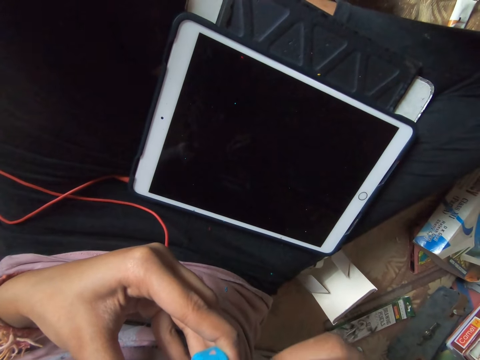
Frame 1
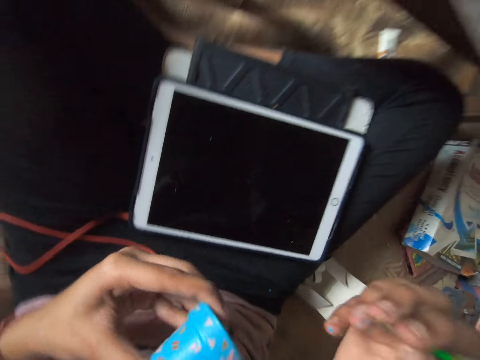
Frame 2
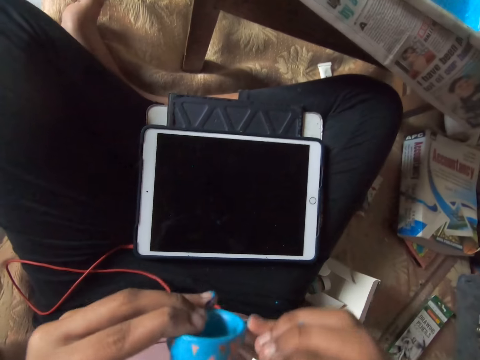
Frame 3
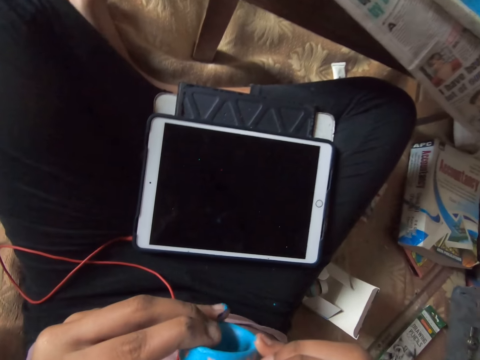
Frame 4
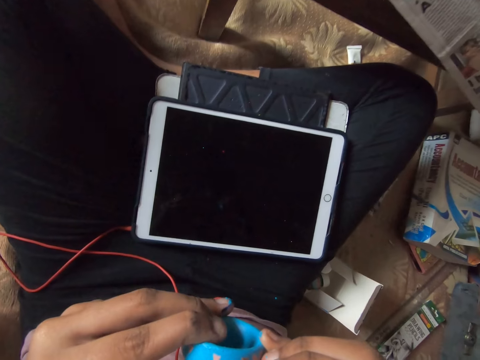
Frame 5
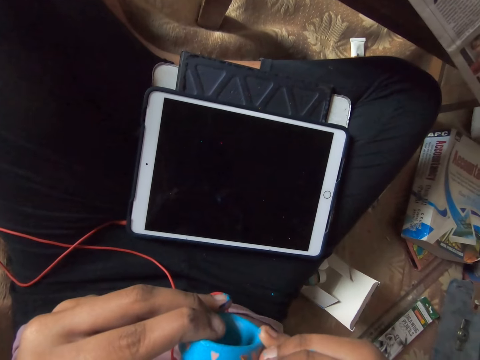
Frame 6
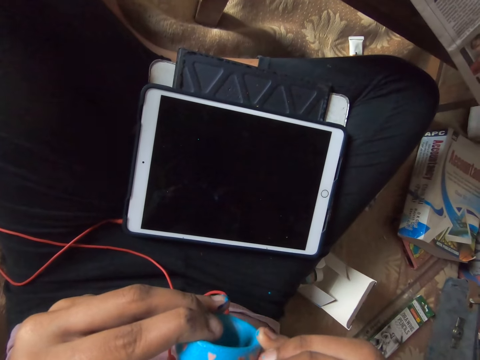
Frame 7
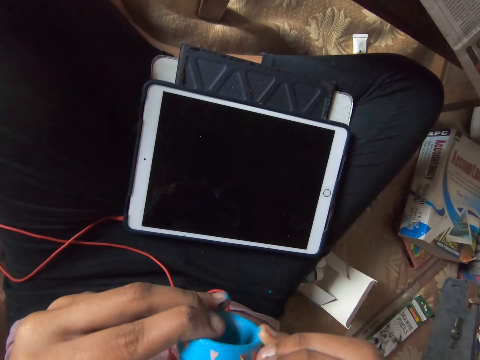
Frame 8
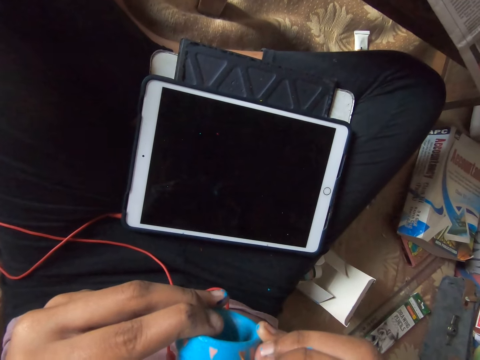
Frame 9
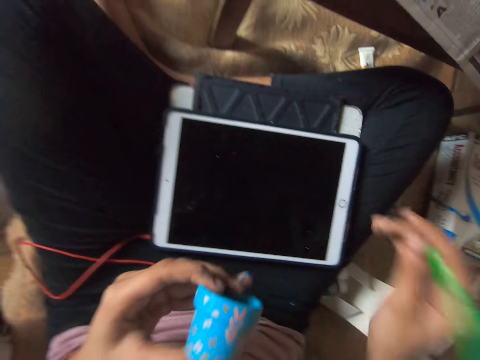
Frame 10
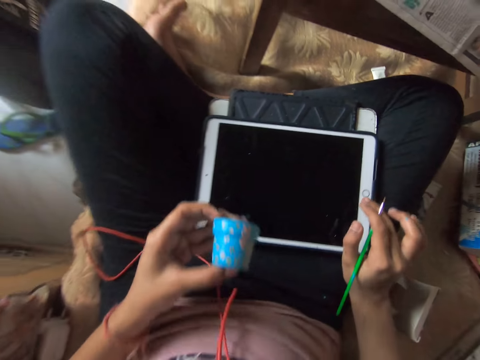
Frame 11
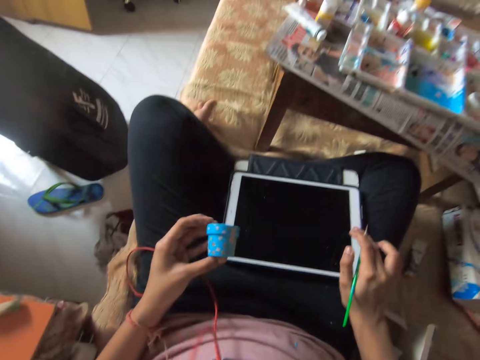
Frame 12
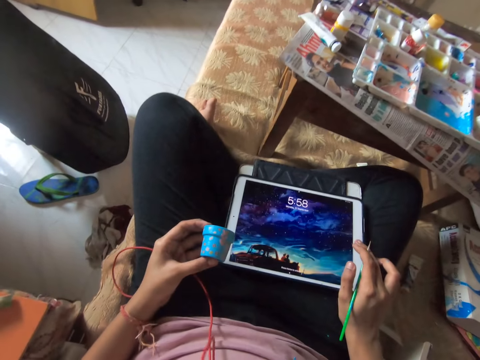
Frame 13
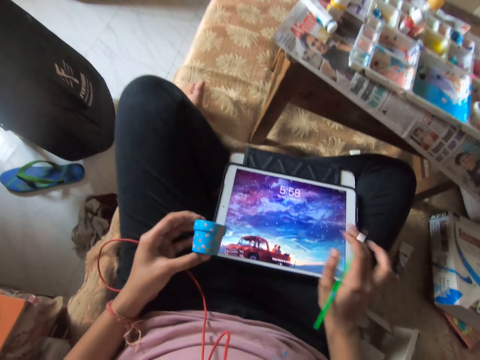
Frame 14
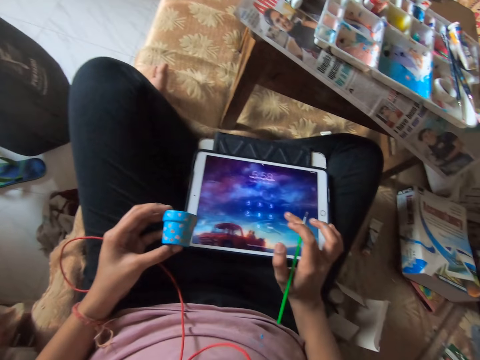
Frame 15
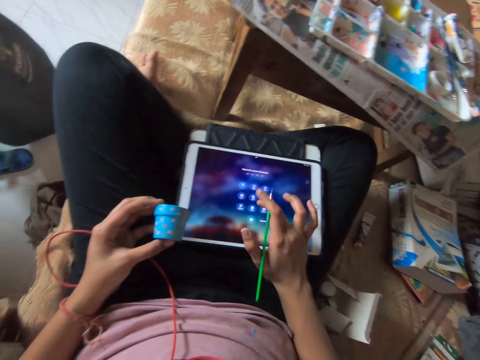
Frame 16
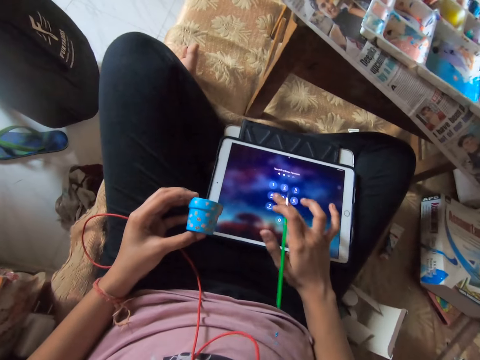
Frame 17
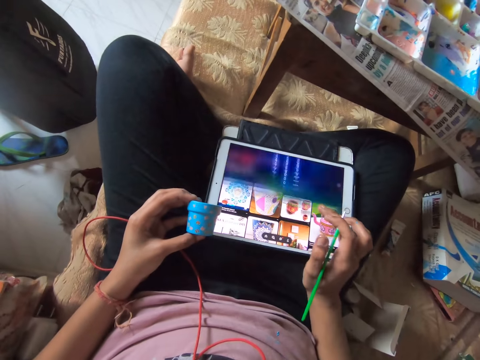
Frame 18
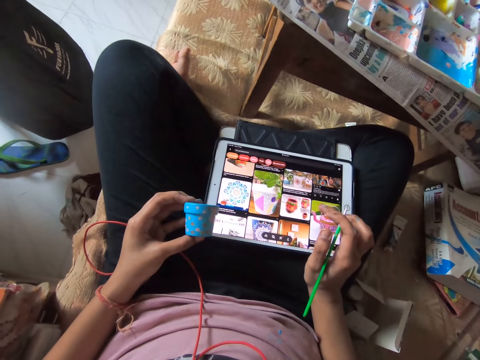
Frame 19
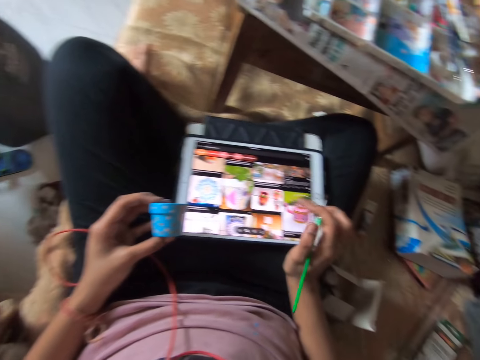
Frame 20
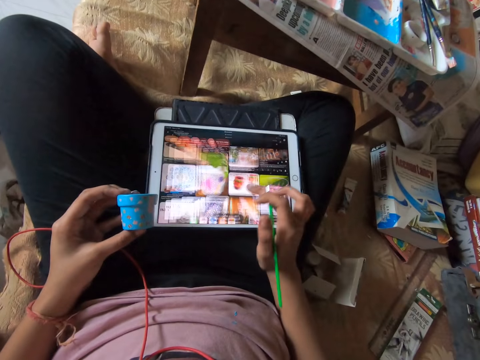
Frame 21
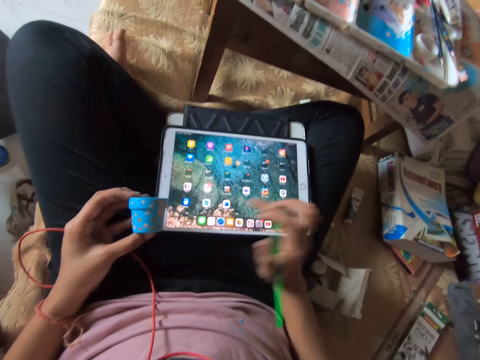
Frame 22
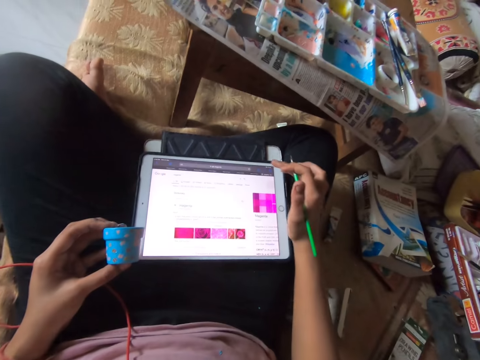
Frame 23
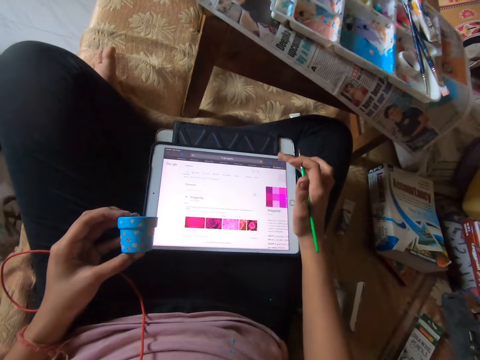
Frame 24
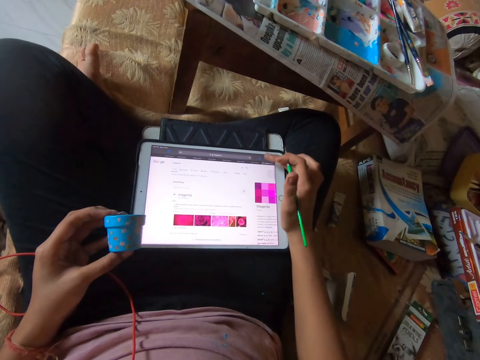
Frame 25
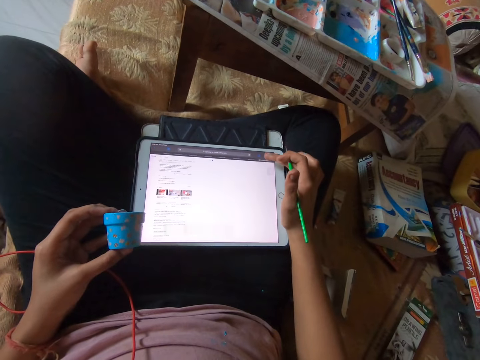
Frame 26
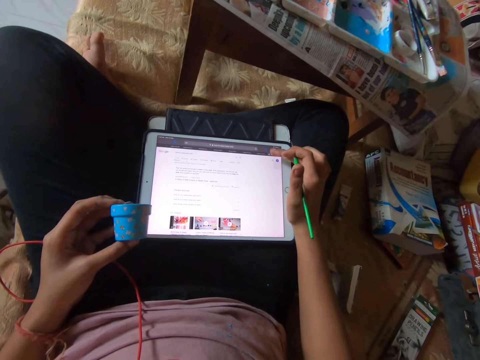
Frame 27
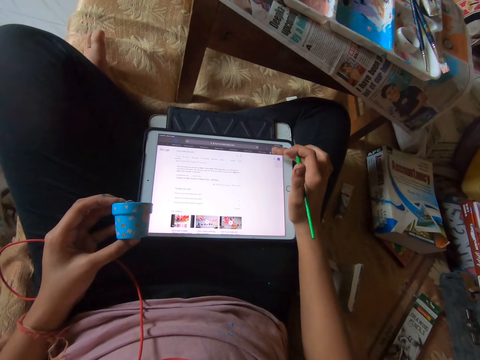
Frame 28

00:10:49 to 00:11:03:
The camera wearer presses the button on the tablet. They operate the tablet. They unlock the tablet. They operate the tablet.

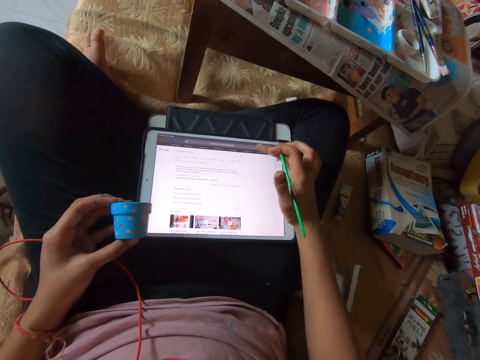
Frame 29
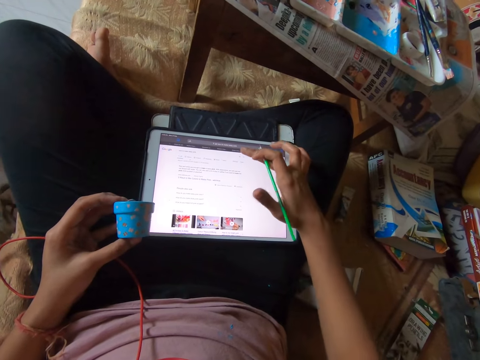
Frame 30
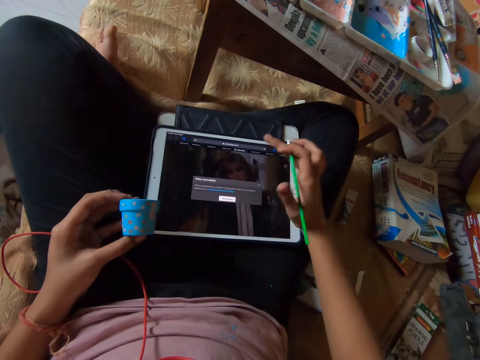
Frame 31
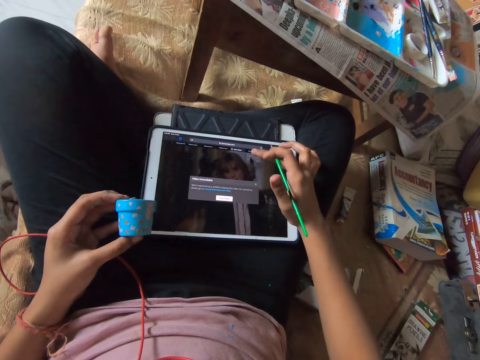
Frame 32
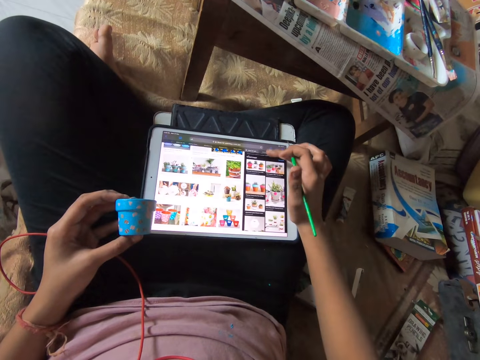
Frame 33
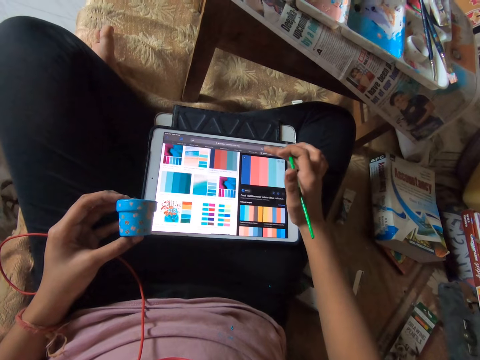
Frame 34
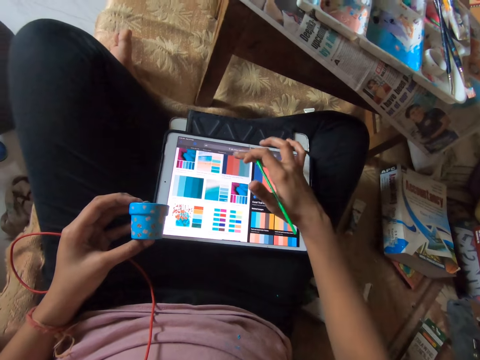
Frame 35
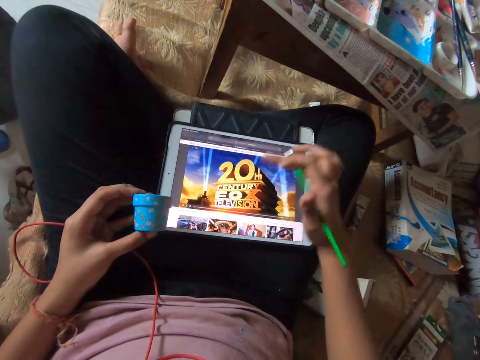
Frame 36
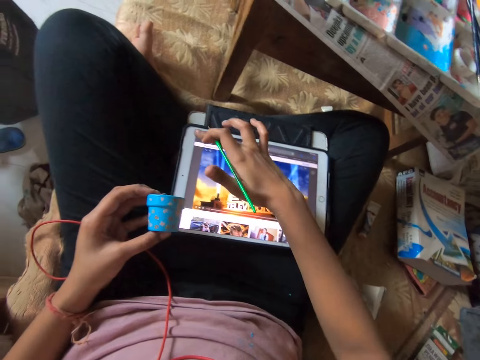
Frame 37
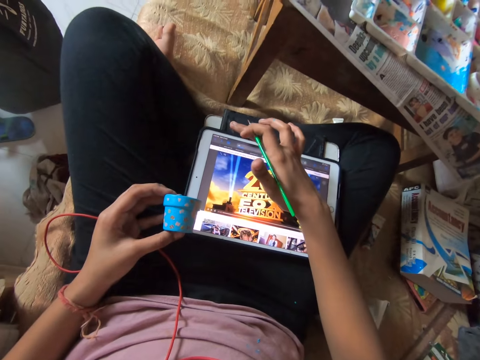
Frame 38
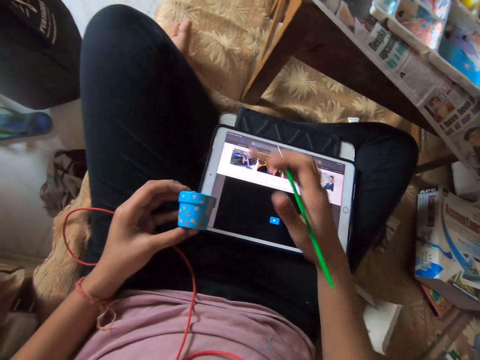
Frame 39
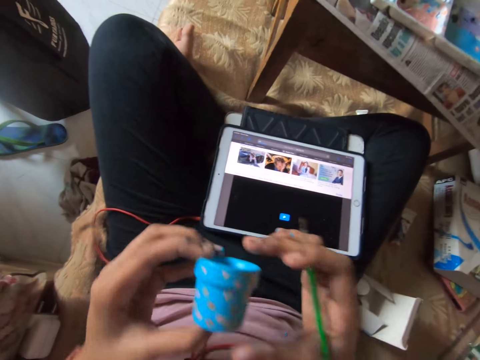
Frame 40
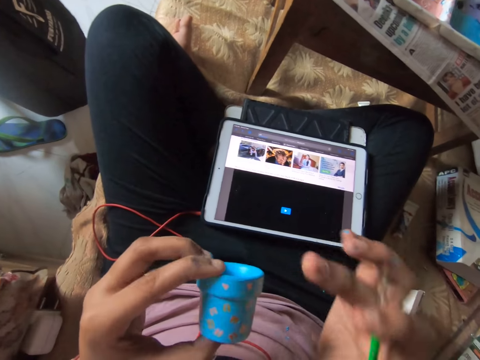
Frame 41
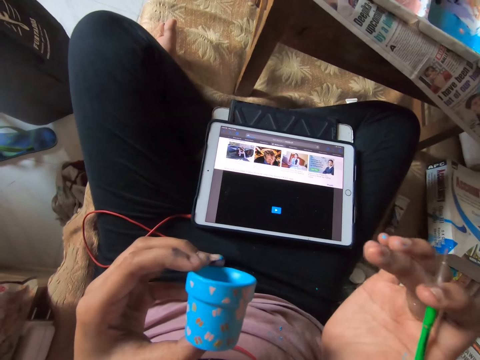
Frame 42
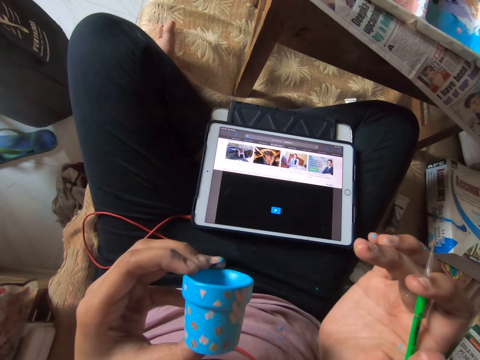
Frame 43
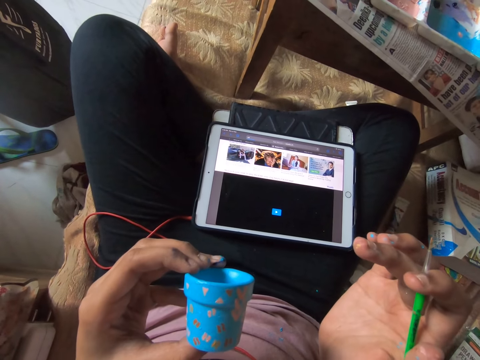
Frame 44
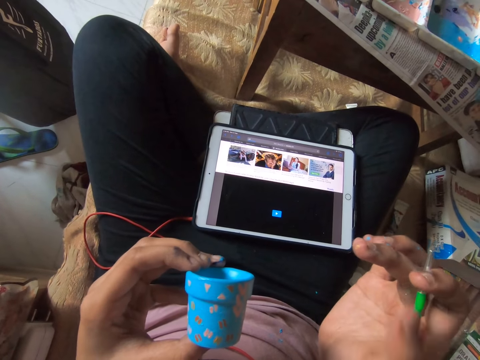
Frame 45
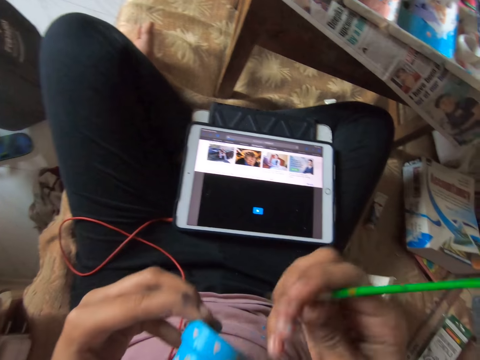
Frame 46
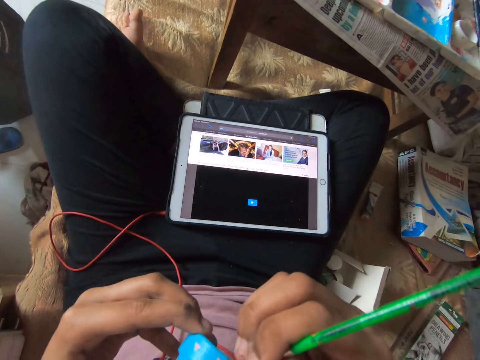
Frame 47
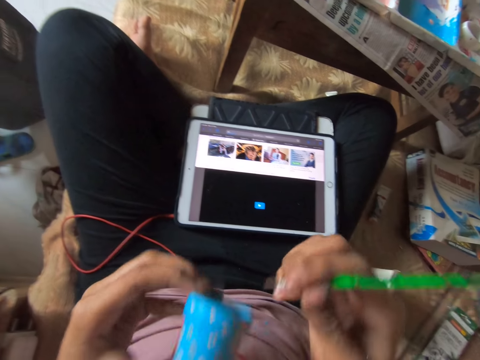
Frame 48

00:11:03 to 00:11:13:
The camera wearer examines the terracotta pot. He designs a small cup in his left hand with a paint brush in his right hand.

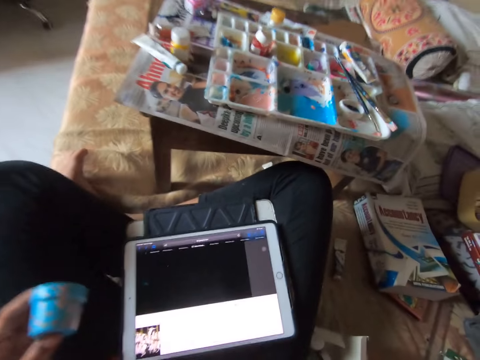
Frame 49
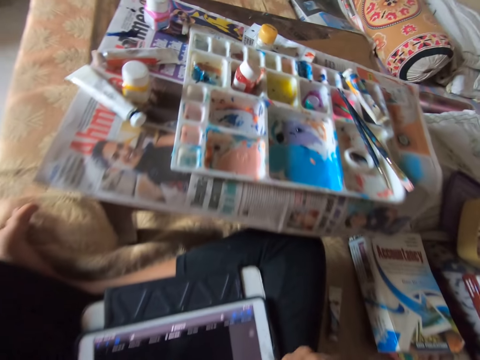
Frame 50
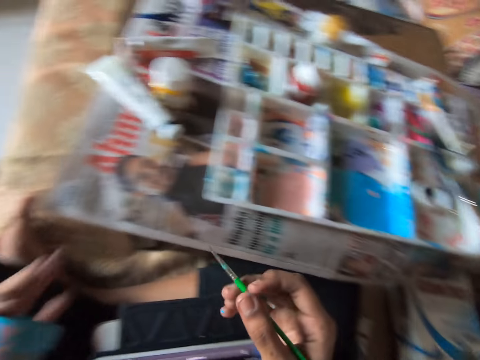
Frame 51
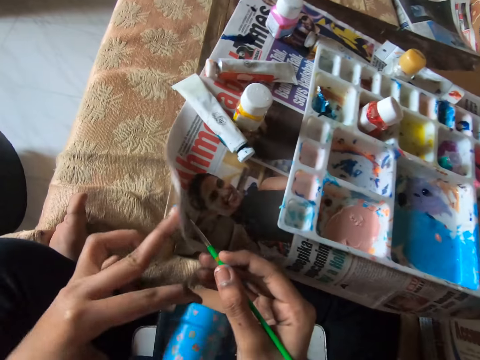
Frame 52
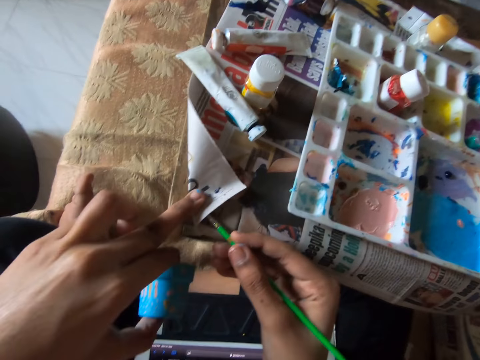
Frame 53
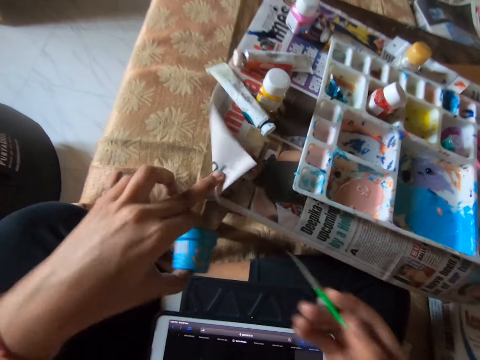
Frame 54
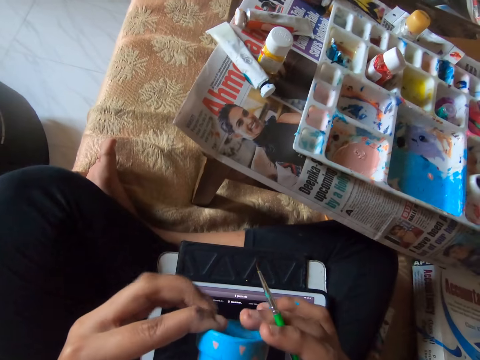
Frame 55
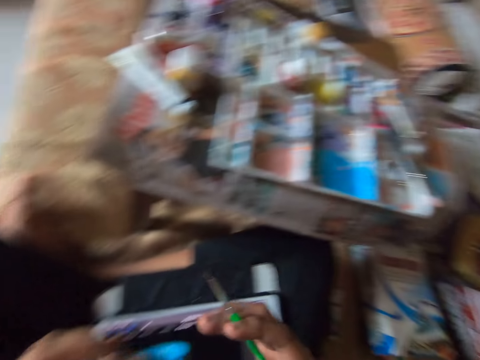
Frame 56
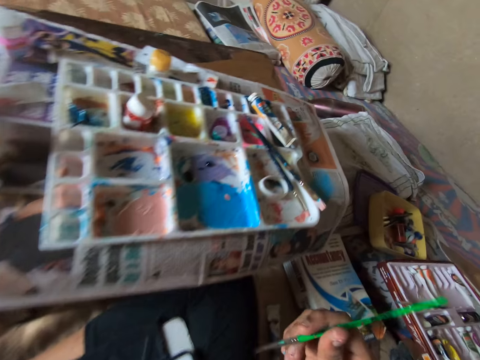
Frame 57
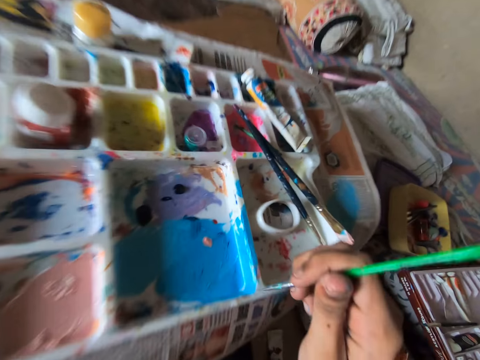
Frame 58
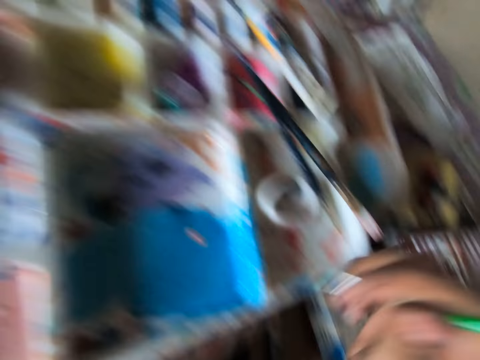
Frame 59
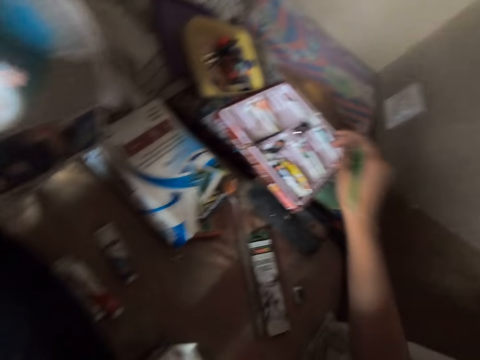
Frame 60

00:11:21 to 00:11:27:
The camera wearer folds the newspaper with his left middle index finger. He wipes the brush on the newspaper. He pulls out the brush from under the newspaper with his right hand. He removes his left middle index finger from on top of the newspaper. He holds the cup with the other hand. He removes his hand from the cup. He moves the brush towards the paint. He dabs paint with the paint brush in his right hand. He moves the brush away from the paint.
